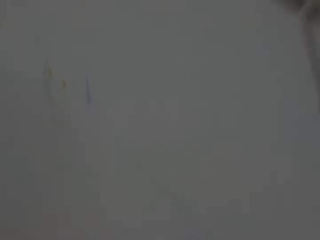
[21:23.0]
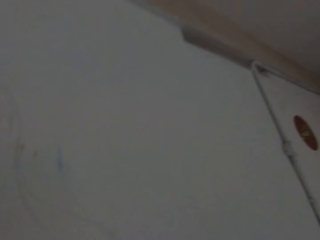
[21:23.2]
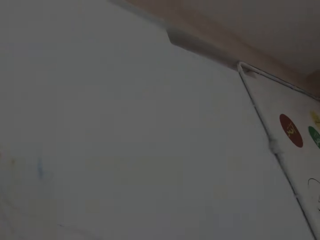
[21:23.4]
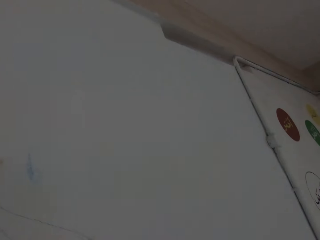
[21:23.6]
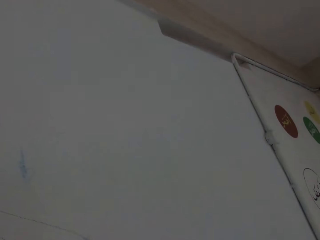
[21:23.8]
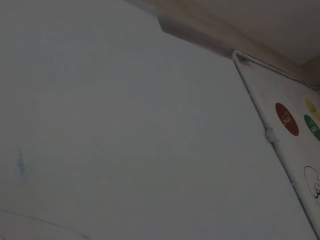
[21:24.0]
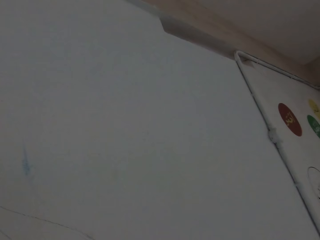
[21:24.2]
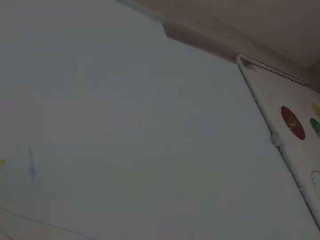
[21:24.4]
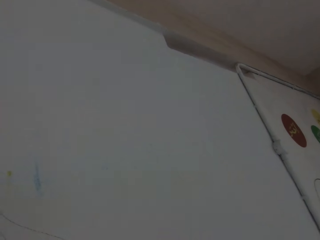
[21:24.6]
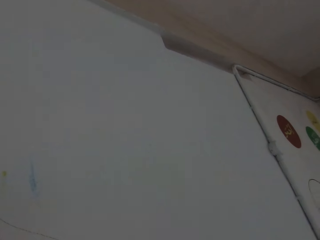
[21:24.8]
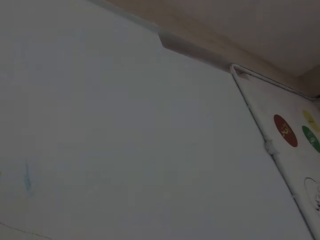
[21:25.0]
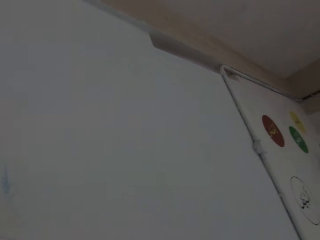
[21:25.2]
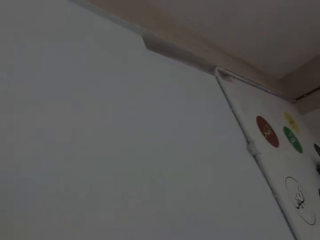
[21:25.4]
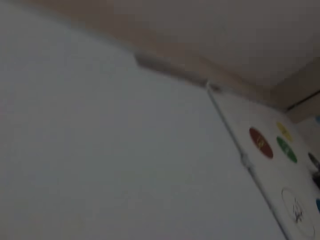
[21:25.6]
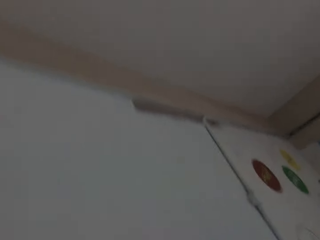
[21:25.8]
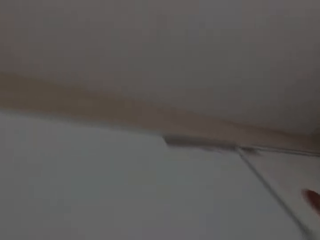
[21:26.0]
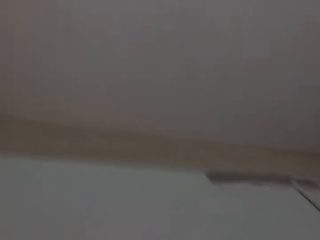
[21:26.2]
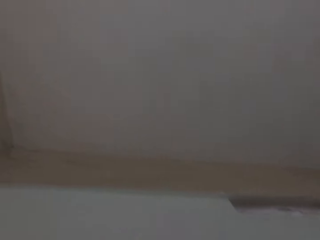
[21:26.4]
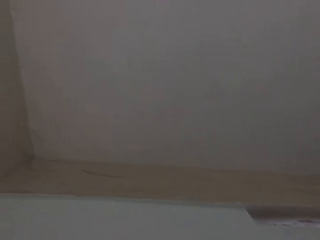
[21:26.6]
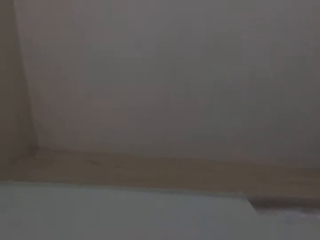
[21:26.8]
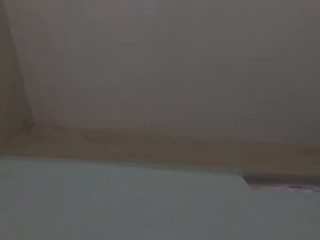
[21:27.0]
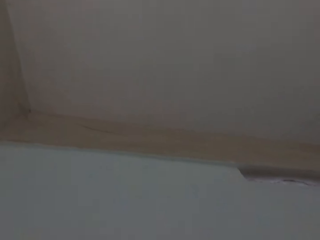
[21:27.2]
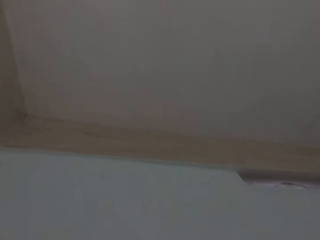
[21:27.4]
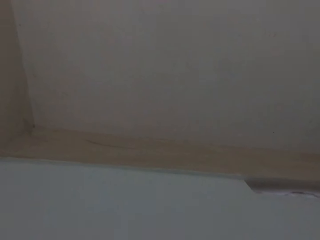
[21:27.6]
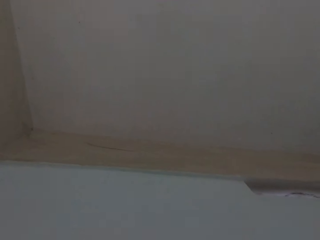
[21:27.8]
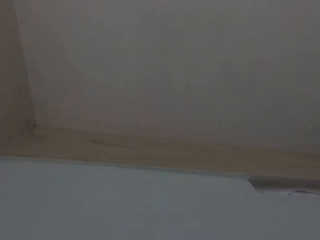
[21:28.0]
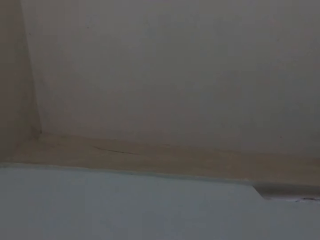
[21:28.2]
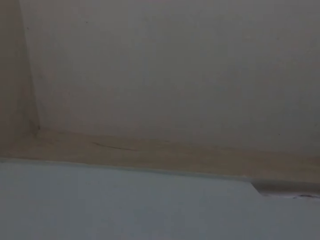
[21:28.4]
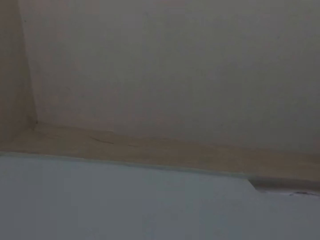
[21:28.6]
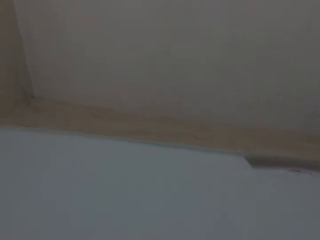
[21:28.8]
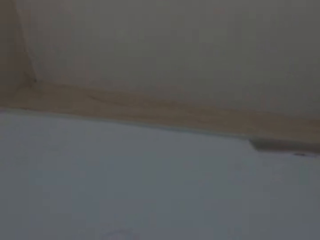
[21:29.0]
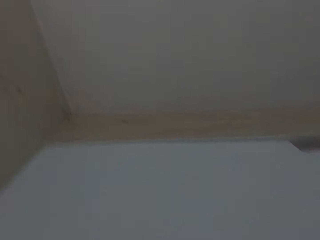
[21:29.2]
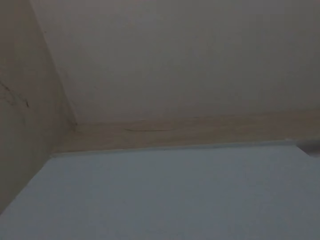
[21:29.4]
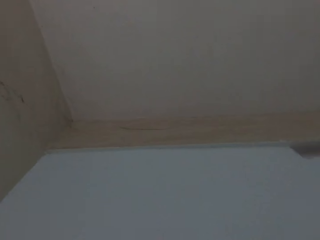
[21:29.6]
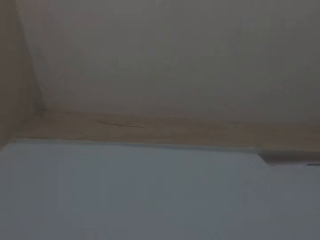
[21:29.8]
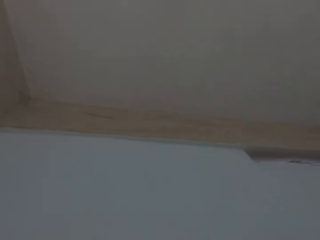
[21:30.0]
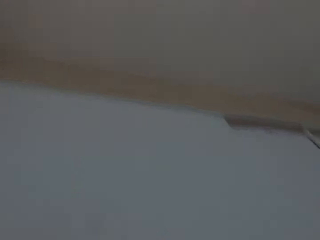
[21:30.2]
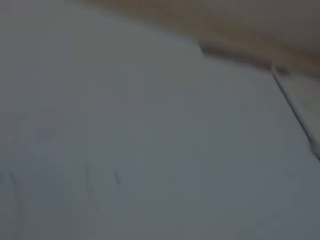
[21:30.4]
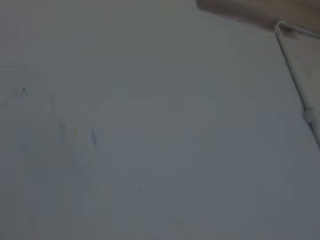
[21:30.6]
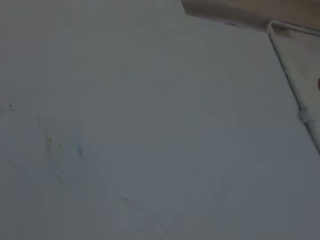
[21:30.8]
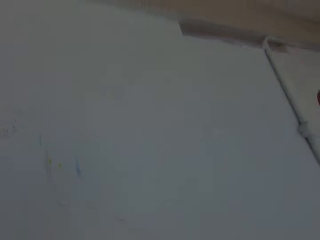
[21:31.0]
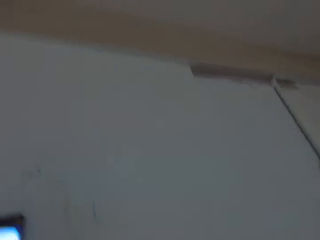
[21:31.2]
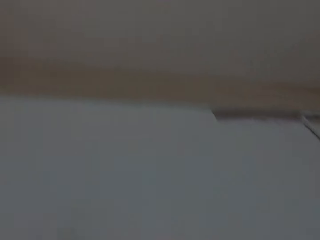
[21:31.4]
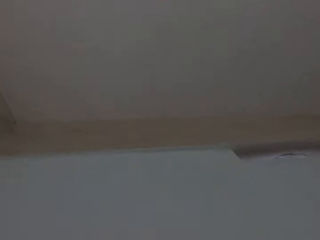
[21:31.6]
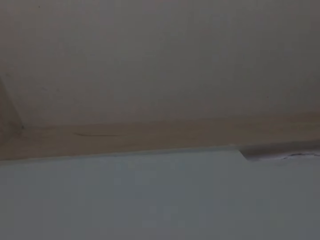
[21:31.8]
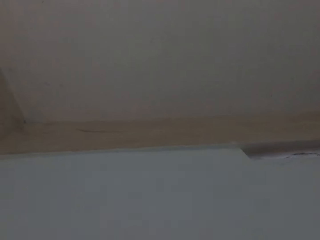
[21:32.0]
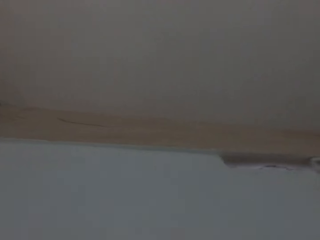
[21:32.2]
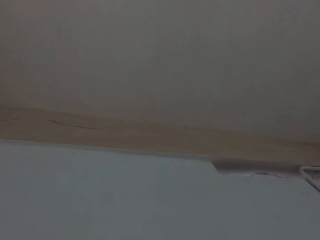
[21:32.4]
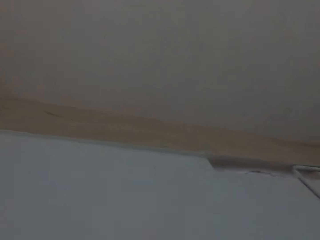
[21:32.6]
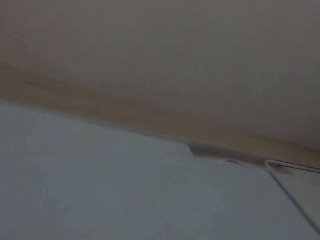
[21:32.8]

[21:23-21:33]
The camera wearer looks at the roof. He holds the phone with his left hand.

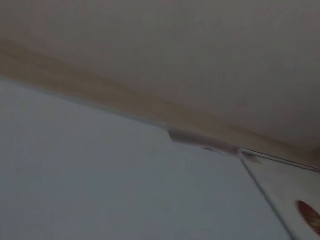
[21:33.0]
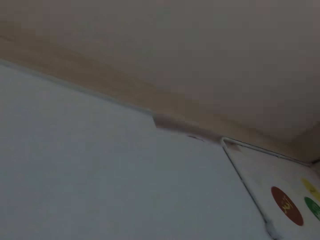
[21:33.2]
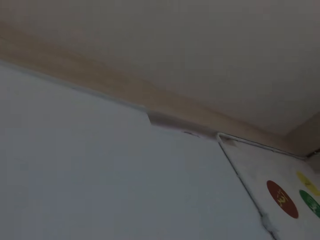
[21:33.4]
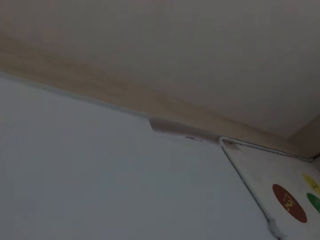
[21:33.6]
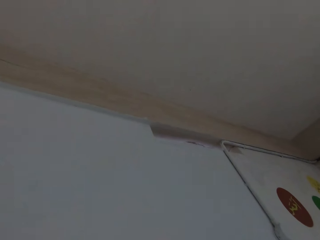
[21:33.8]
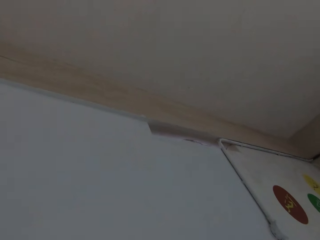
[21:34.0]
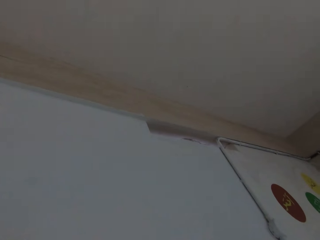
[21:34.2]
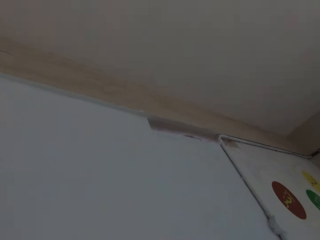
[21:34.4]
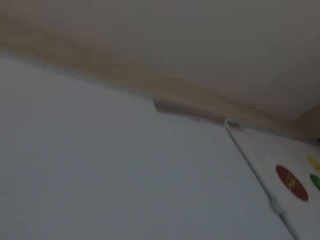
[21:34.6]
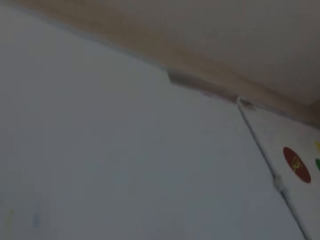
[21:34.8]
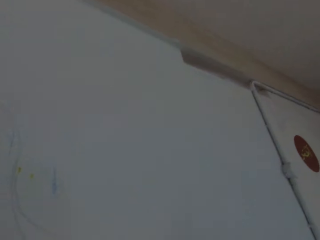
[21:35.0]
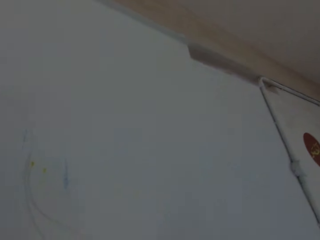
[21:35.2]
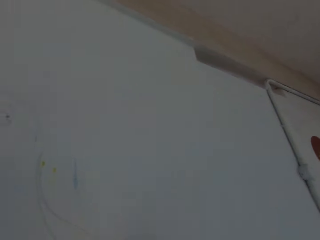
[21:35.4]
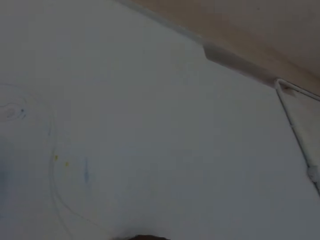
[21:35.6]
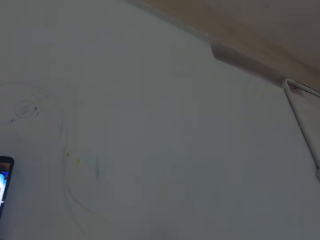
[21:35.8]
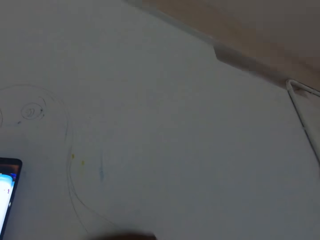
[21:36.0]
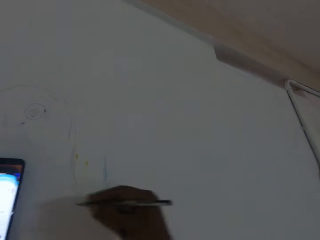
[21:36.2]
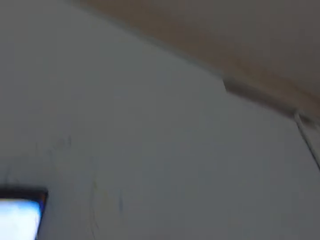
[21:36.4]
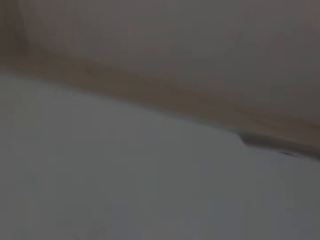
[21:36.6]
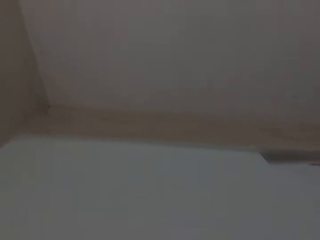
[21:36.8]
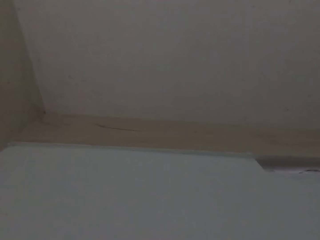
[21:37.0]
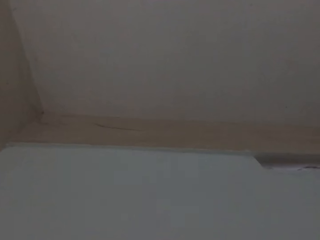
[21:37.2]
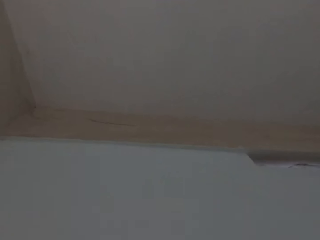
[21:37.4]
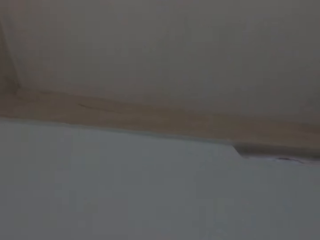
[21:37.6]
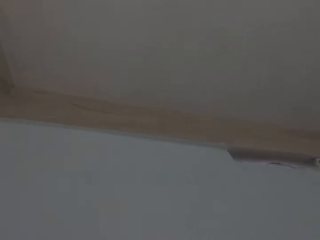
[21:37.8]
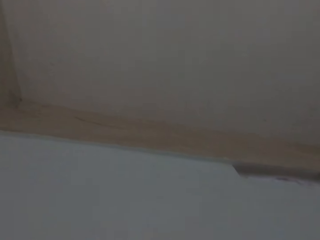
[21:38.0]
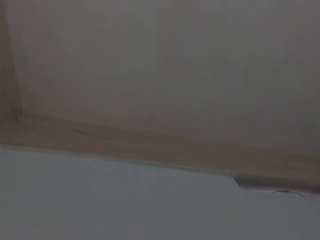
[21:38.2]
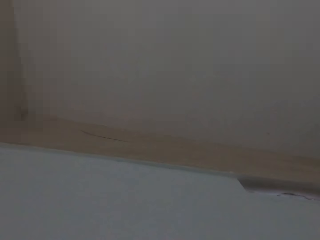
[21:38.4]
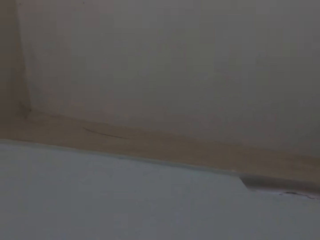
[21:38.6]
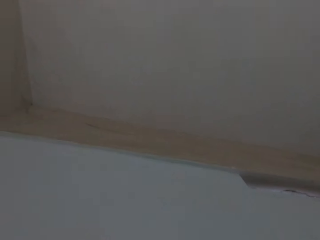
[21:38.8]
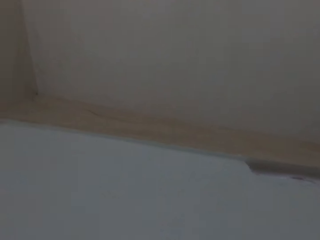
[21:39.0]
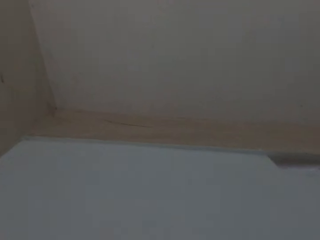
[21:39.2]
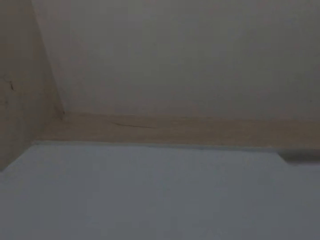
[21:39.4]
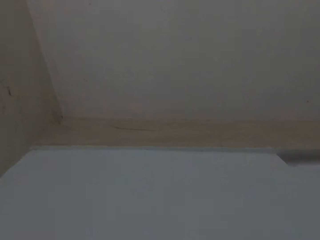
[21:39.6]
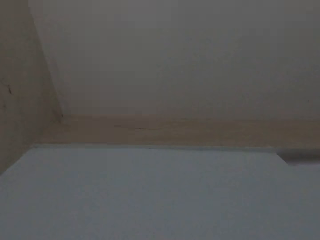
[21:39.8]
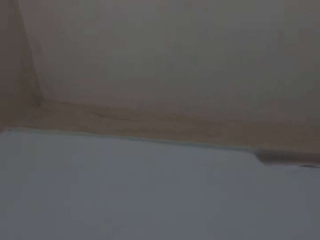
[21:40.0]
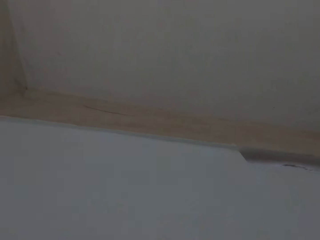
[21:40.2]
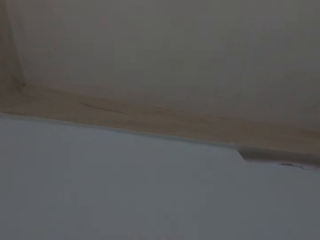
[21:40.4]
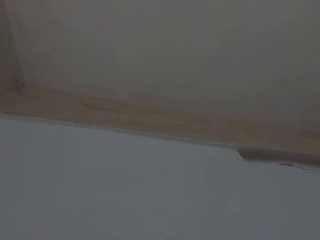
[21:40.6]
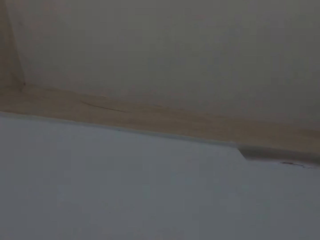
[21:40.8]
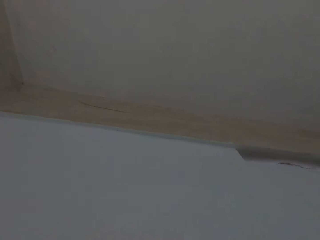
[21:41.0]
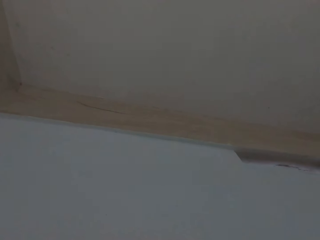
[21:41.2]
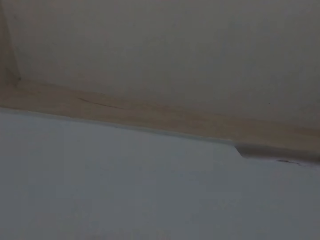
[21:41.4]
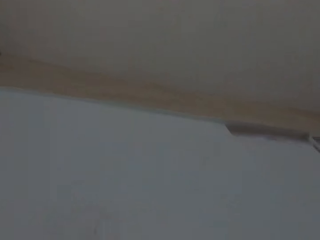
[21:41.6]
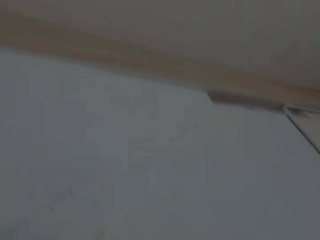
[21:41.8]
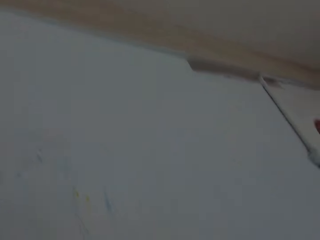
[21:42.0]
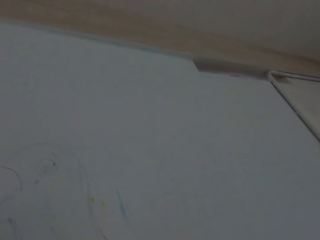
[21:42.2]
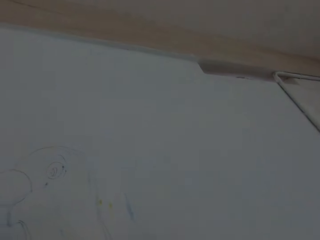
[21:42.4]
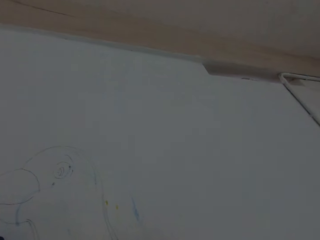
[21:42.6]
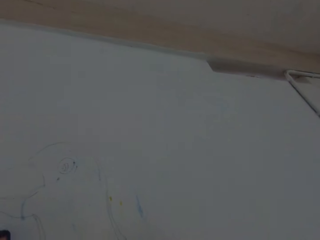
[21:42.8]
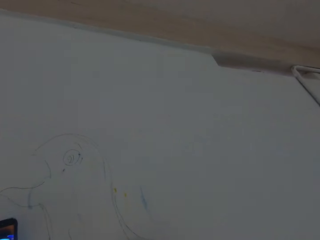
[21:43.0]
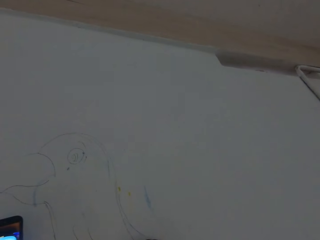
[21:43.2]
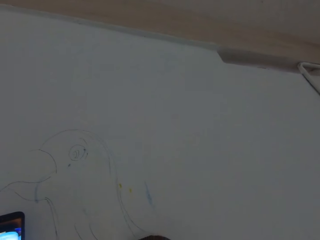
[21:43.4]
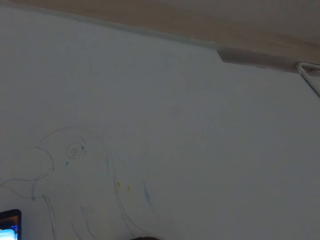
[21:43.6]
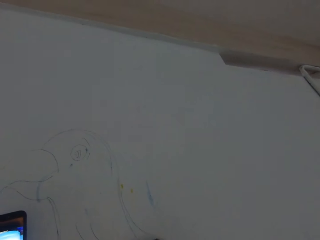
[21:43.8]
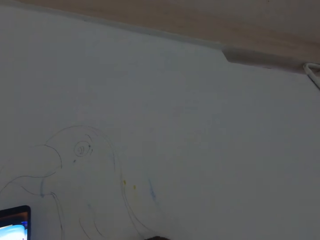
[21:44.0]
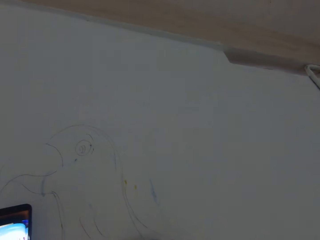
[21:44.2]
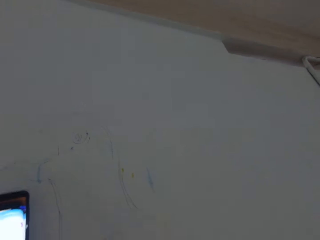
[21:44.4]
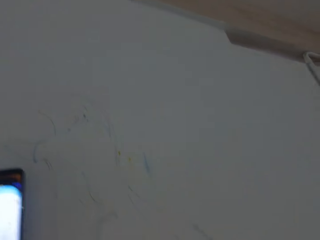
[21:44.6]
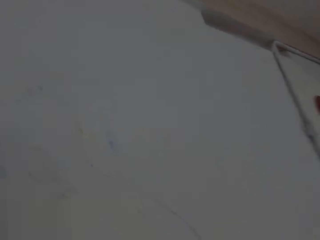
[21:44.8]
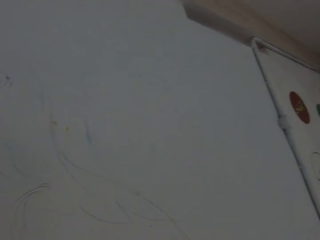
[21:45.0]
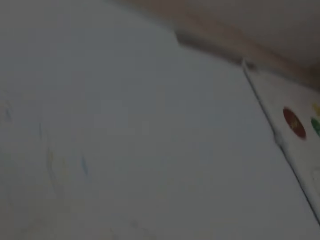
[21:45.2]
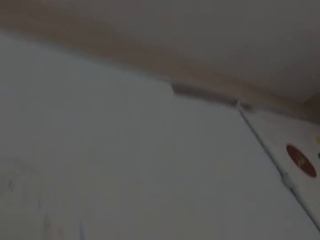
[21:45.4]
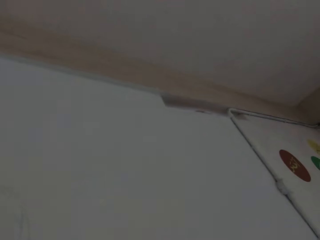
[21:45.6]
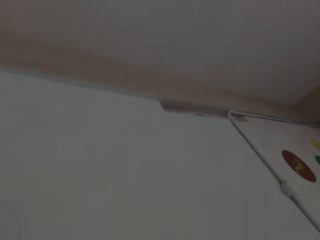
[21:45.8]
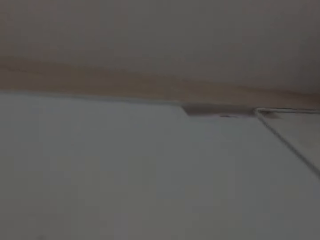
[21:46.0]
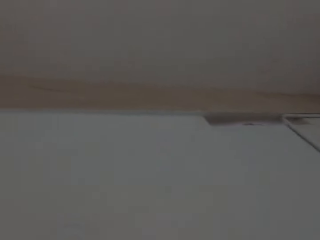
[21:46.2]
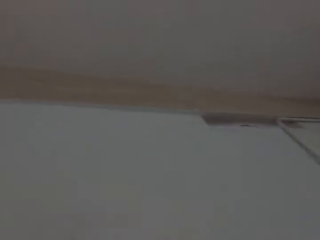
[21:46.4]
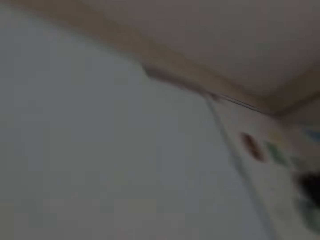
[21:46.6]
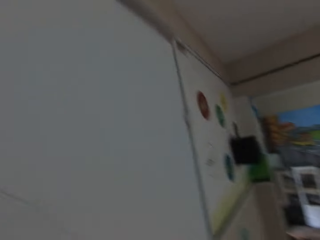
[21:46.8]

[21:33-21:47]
The camera wearer looks at the wall. He draws on the wall with the pencil in his right hand. He looks at the phone. He looks at the roof. He holds the phone with his left hand. He draws on the wall with the pencil in his right hand. He looks at the bird art on the wall.
